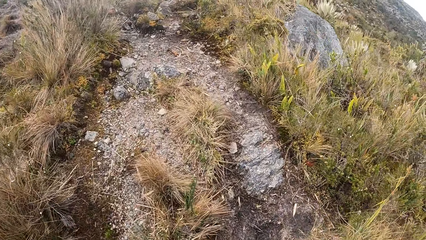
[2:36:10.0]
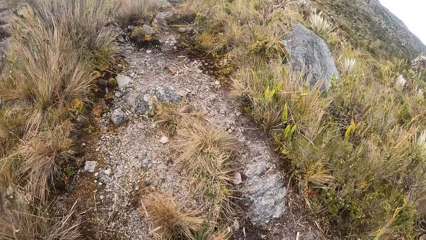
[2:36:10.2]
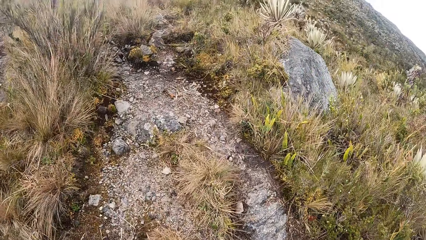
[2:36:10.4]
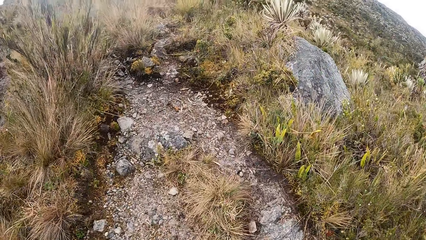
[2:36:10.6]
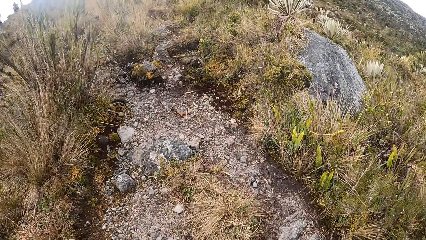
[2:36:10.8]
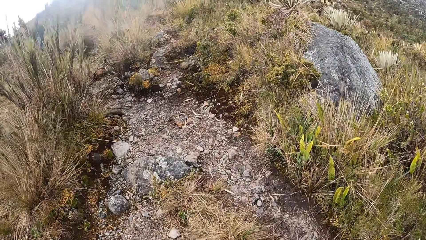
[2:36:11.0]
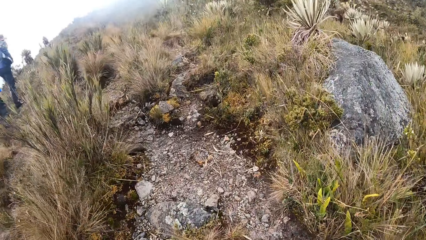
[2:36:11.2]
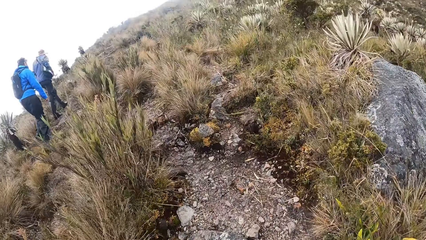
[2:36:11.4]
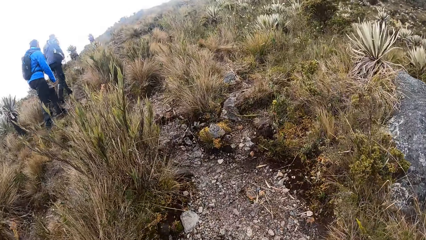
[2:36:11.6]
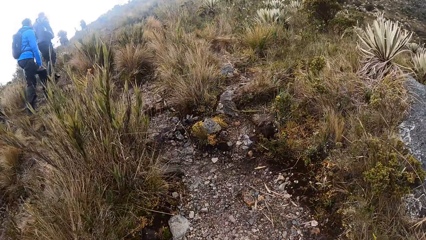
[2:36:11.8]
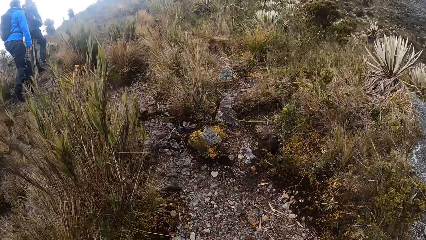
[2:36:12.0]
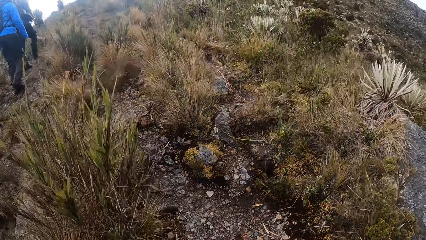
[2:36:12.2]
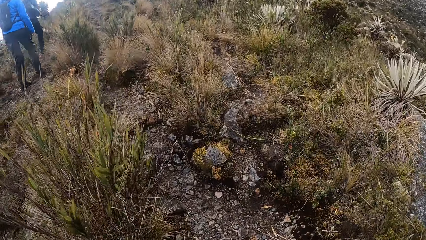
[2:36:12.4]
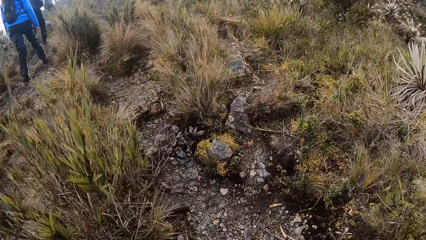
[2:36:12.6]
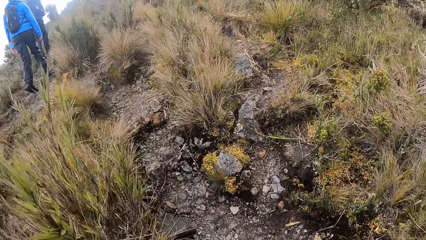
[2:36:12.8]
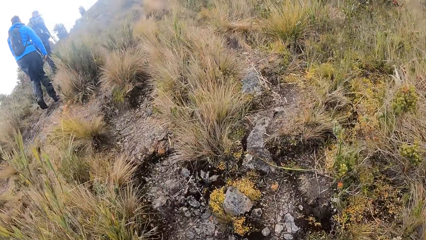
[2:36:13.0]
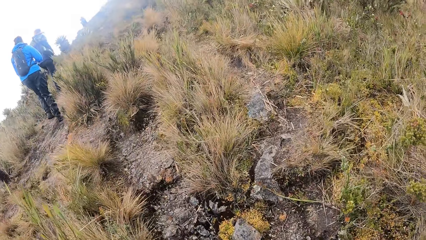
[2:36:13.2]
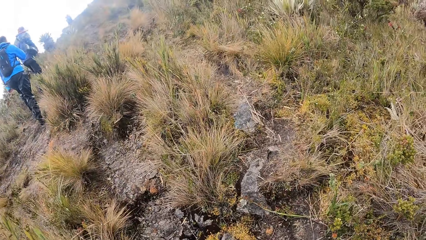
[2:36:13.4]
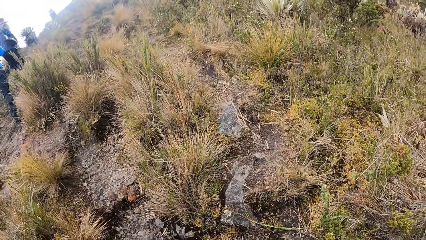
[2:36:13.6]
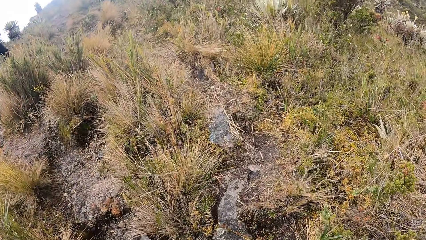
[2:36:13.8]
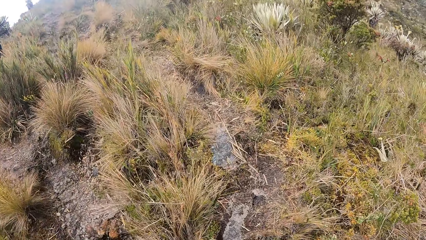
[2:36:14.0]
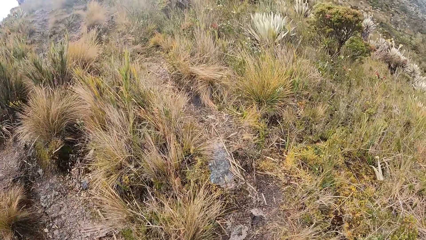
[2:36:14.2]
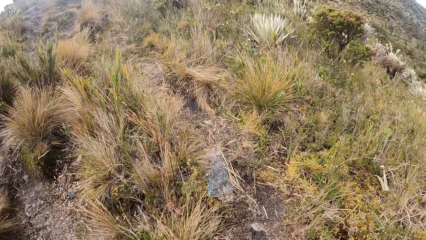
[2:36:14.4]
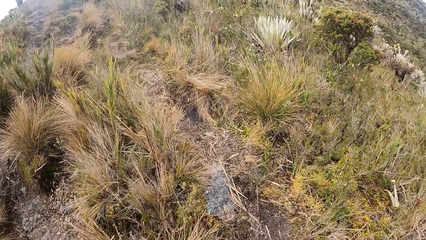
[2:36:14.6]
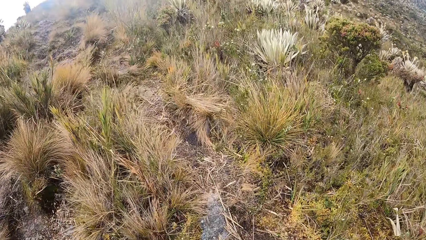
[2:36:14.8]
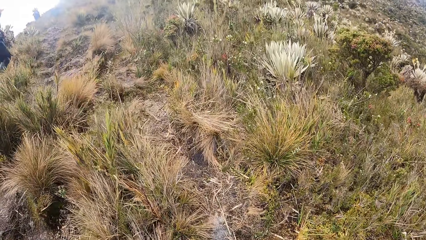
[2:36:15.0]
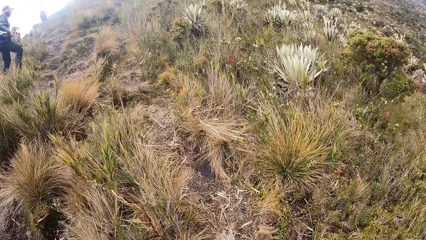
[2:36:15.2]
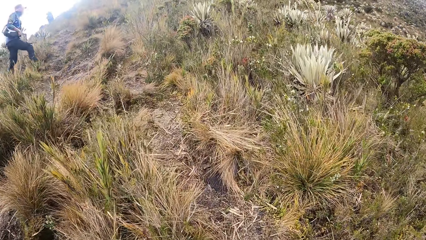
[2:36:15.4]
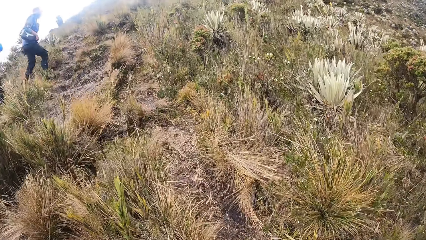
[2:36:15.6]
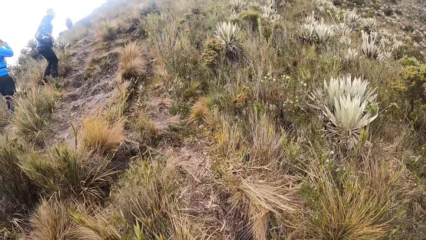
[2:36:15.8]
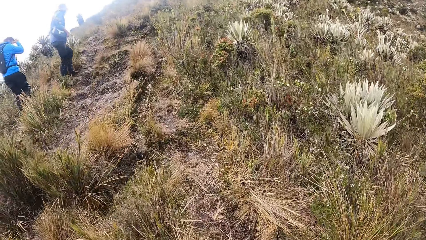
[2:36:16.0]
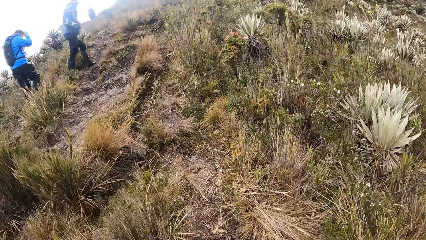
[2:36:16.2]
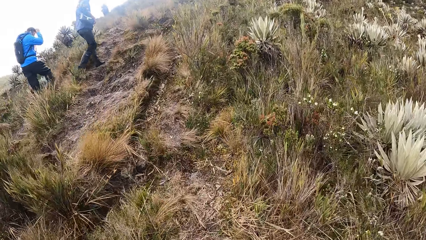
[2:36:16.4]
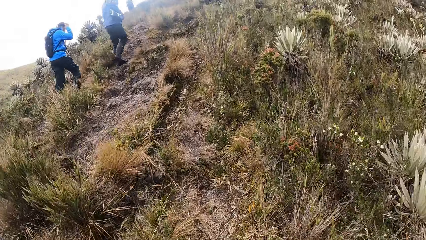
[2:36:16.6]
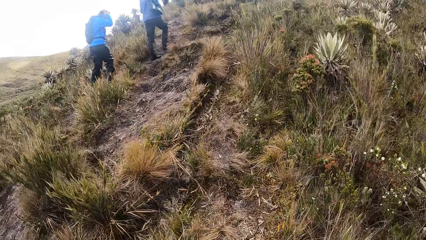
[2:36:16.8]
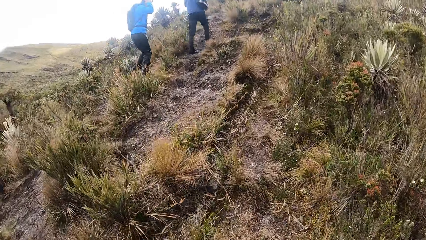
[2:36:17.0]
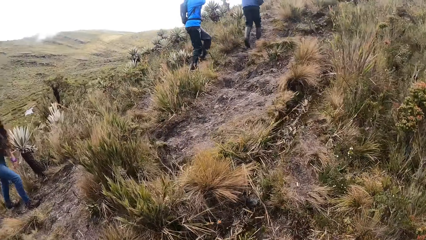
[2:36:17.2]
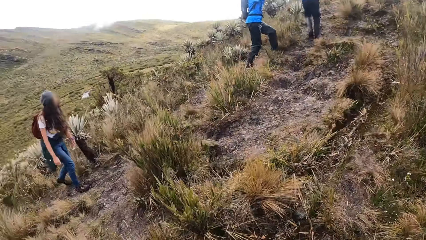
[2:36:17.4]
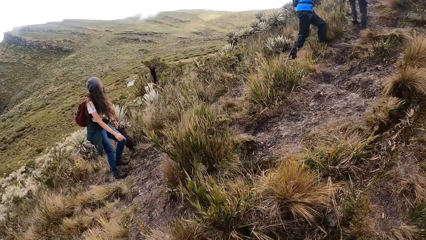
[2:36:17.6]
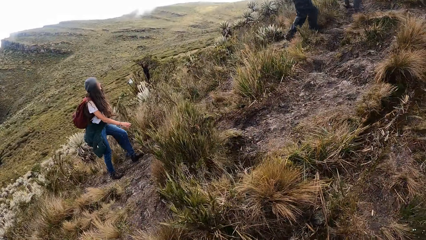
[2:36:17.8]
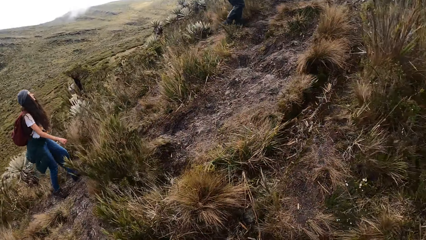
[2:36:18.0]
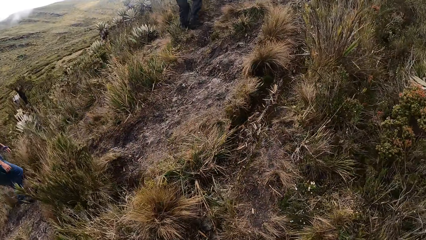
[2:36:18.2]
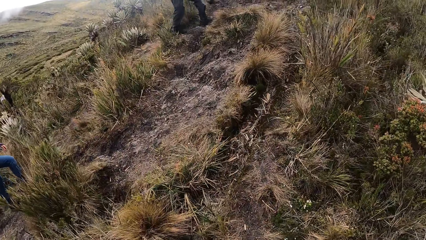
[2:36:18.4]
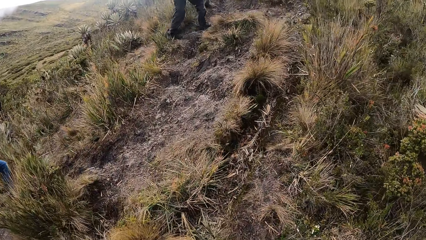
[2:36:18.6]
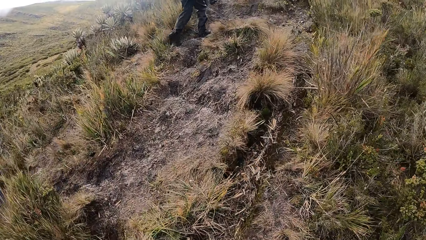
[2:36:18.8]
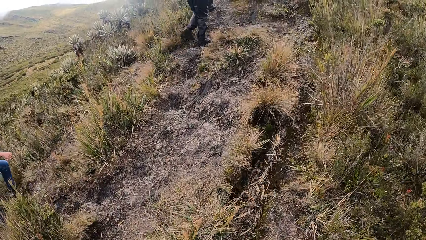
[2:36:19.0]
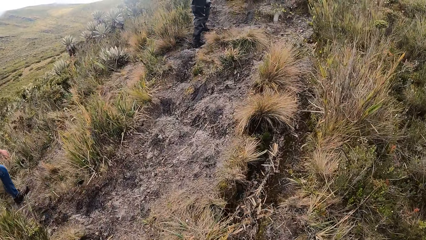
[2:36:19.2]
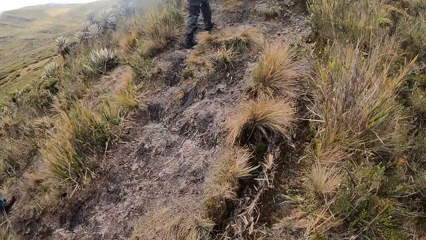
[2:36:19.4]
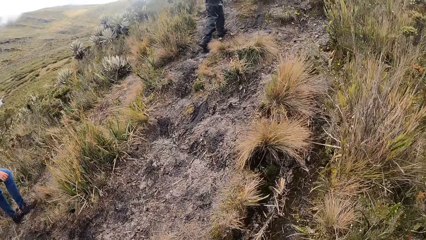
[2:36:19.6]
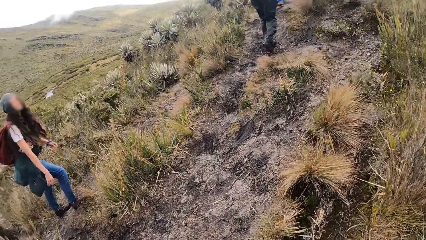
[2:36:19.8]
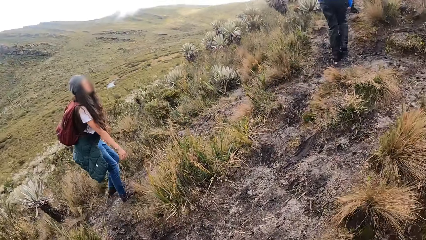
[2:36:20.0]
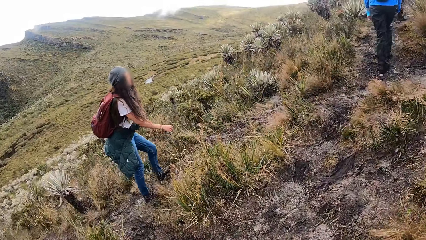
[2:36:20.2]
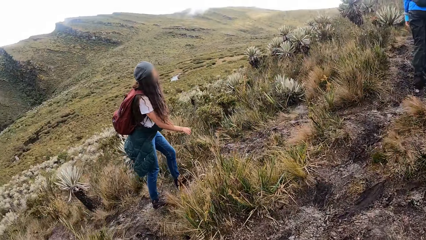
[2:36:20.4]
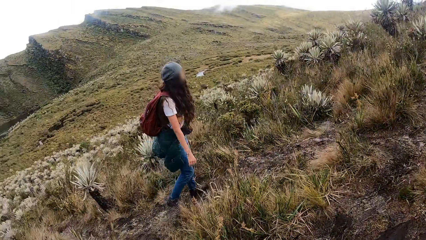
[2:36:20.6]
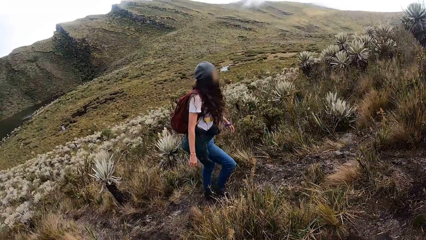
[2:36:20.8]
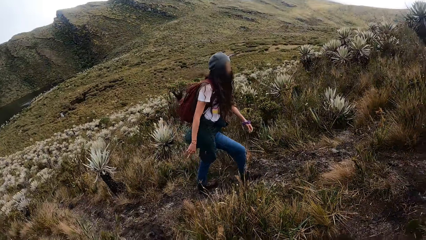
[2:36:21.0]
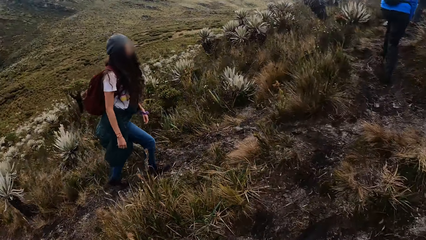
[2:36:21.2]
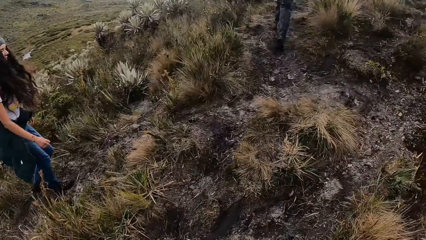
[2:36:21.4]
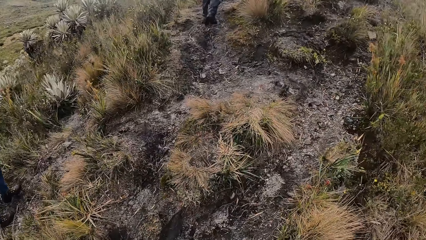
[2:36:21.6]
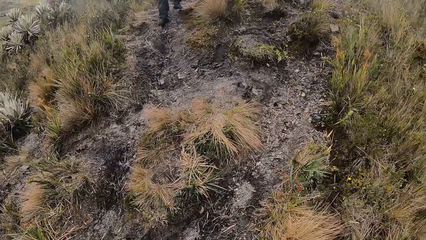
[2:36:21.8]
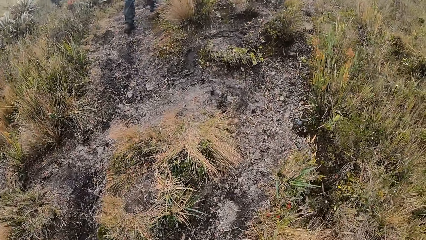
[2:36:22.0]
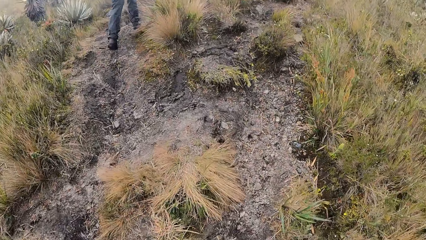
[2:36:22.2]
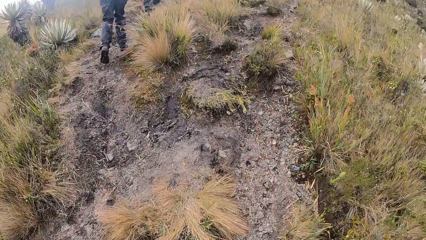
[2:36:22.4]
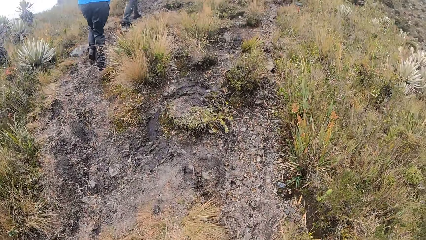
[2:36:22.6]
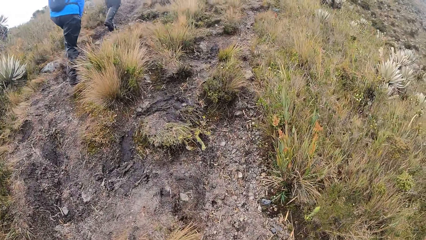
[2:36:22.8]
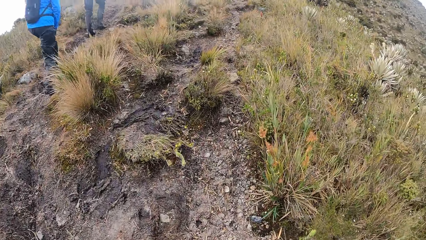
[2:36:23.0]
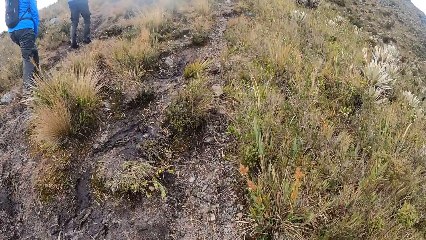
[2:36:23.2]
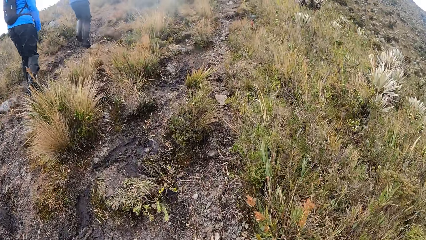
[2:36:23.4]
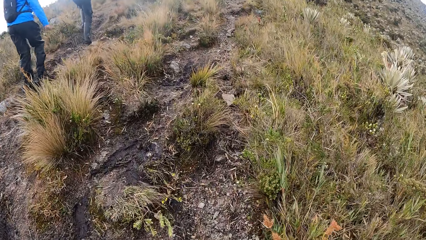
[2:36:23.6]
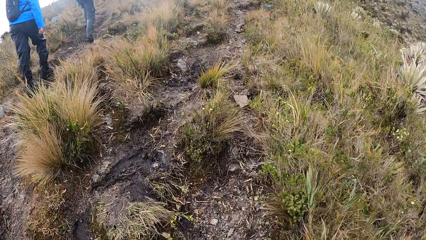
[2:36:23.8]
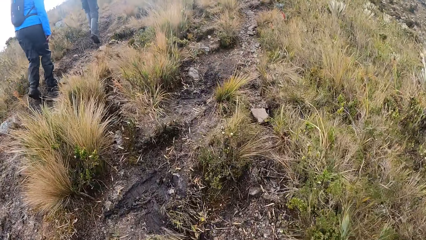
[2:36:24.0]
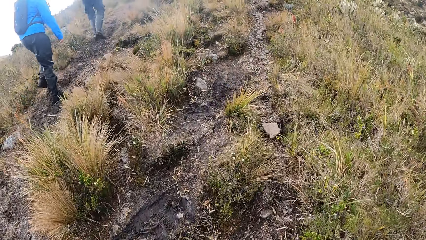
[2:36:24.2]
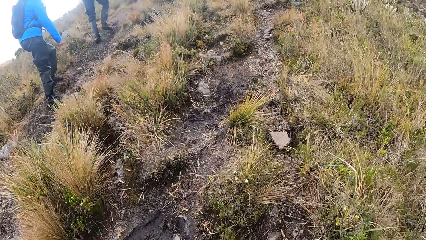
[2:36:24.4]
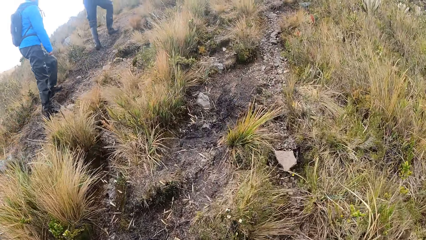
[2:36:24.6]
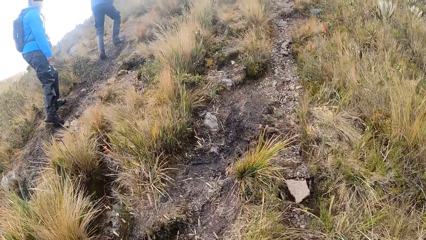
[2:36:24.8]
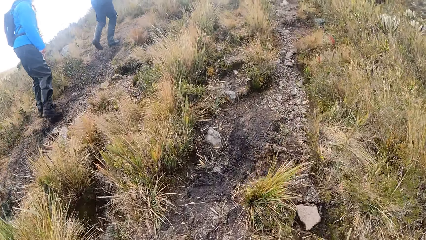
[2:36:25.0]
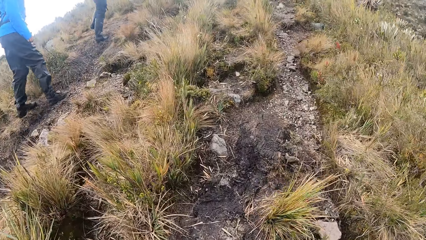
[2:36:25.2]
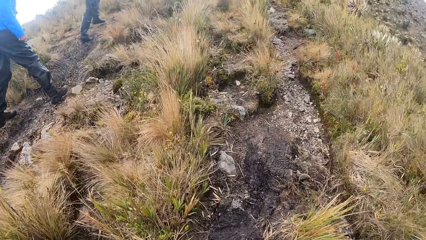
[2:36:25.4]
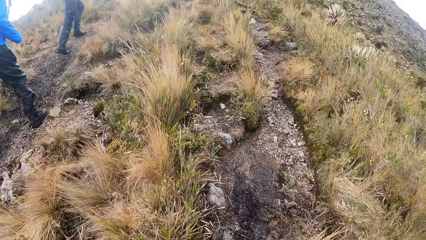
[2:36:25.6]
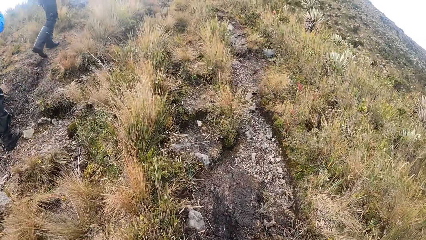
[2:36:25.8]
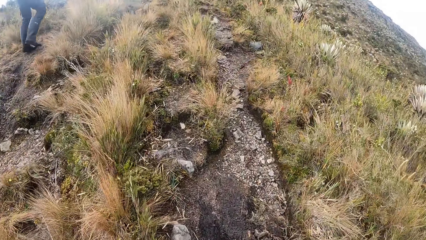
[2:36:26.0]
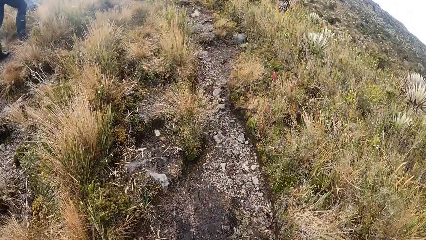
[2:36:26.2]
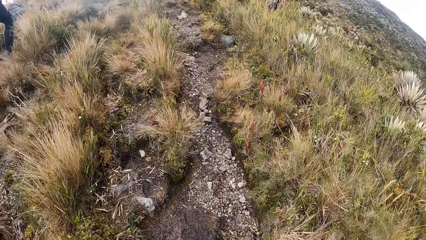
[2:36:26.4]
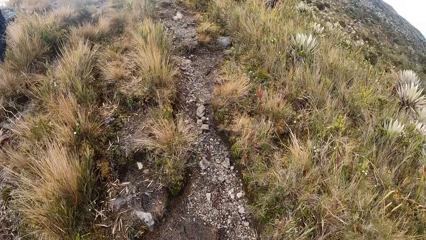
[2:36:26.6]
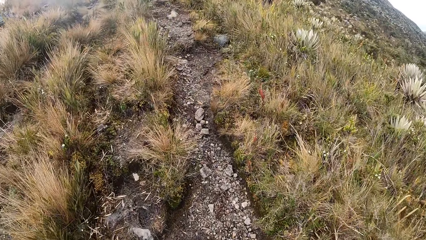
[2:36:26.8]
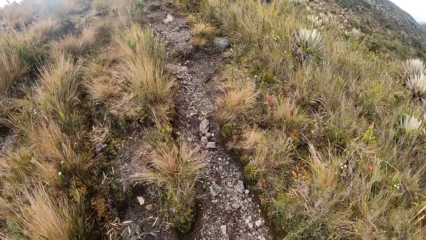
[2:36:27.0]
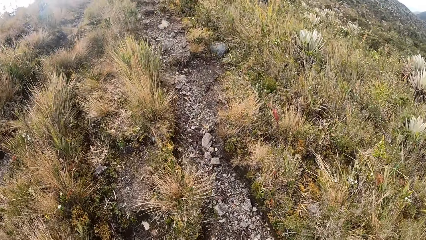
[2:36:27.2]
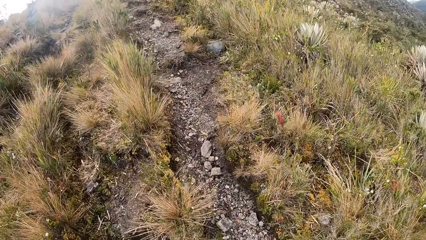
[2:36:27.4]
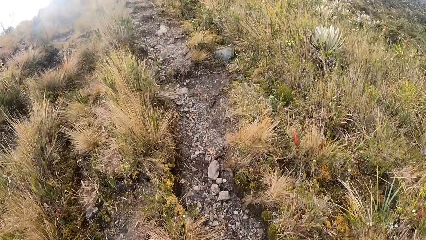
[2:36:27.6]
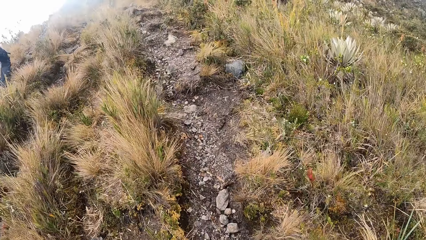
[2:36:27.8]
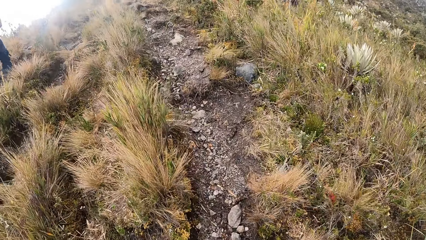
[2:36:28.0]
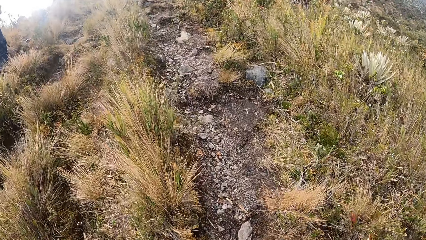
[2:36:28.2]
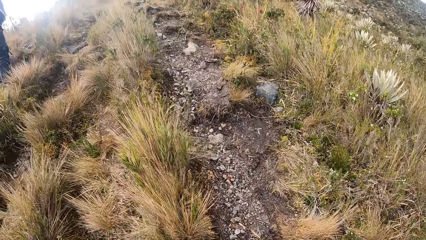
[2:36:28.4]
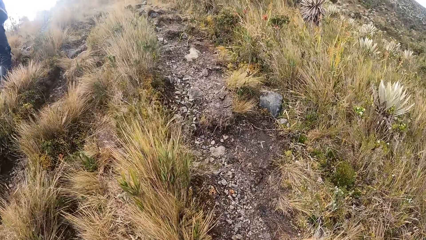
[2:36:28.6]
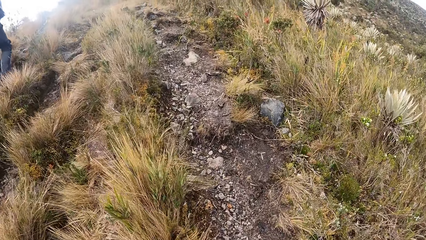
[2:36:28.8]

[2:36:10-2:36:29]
The camera wearer looks around. They look down. They turn towards the woman. They look around. They look down.
